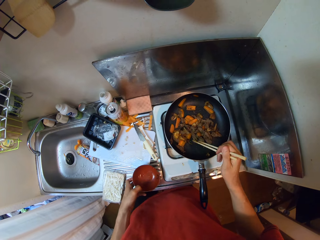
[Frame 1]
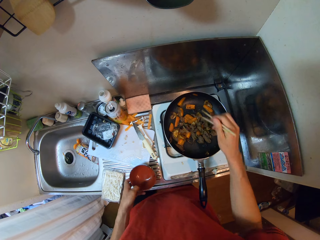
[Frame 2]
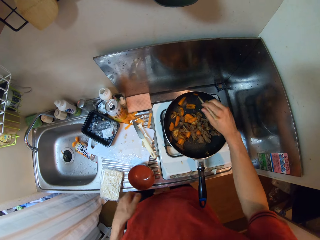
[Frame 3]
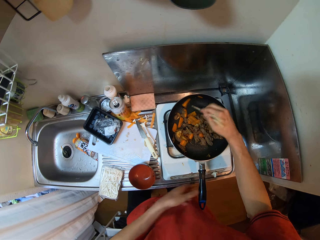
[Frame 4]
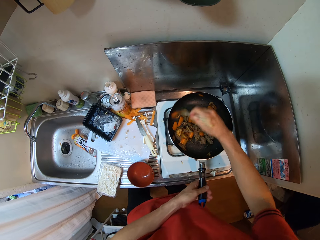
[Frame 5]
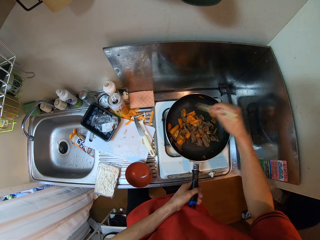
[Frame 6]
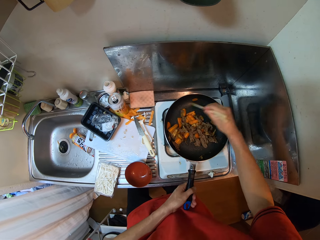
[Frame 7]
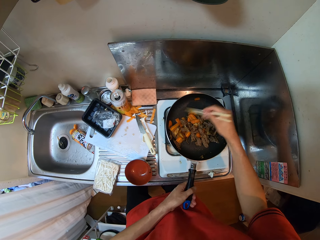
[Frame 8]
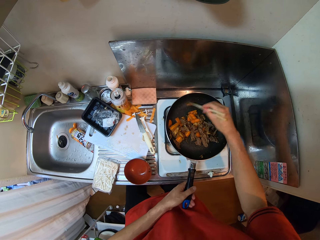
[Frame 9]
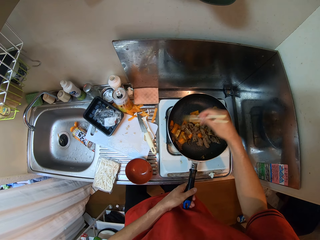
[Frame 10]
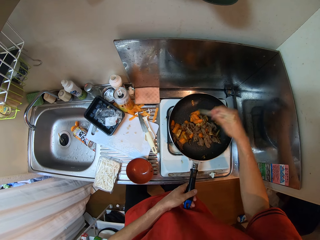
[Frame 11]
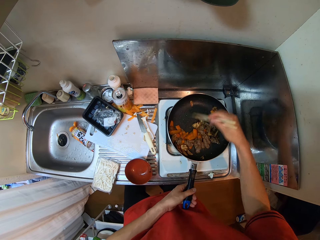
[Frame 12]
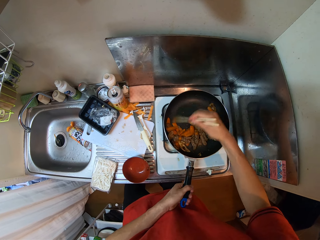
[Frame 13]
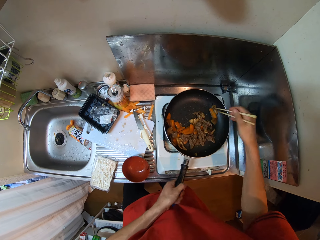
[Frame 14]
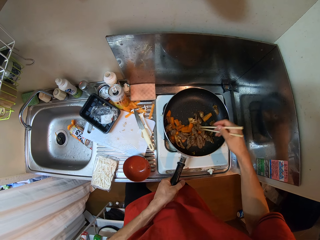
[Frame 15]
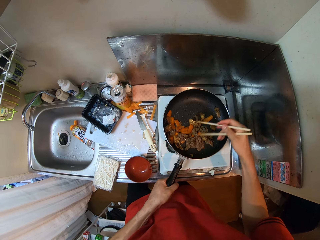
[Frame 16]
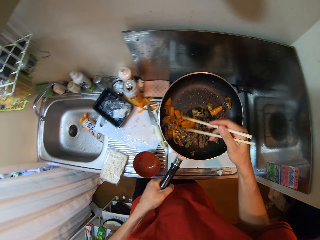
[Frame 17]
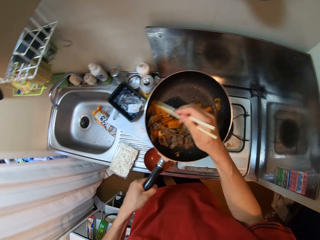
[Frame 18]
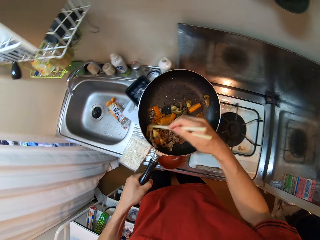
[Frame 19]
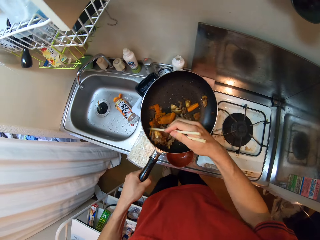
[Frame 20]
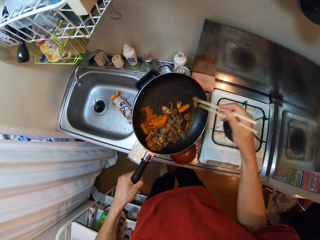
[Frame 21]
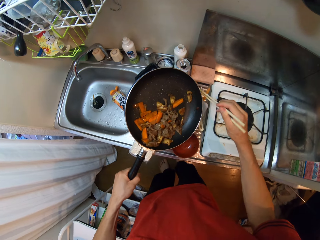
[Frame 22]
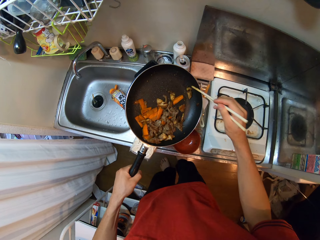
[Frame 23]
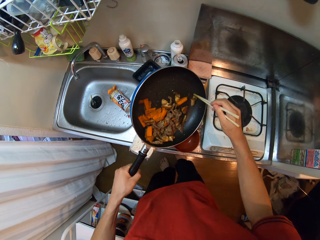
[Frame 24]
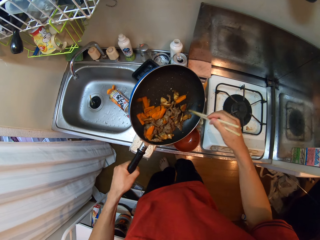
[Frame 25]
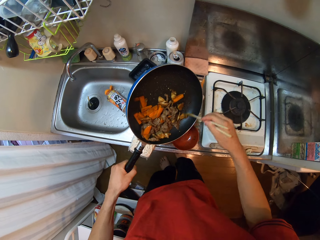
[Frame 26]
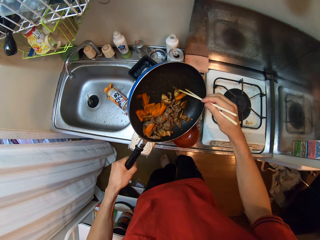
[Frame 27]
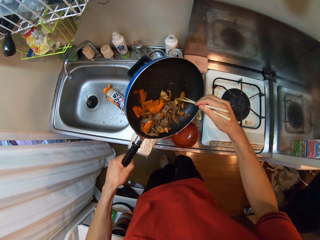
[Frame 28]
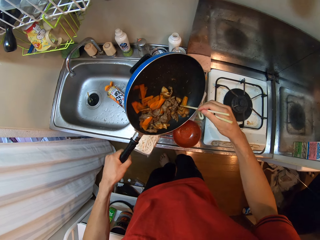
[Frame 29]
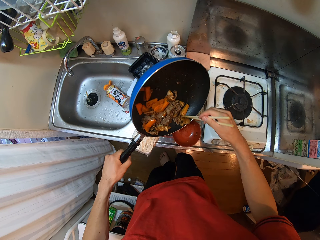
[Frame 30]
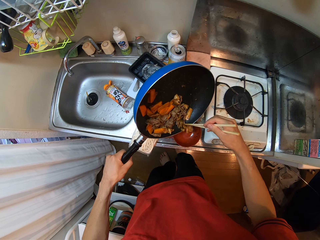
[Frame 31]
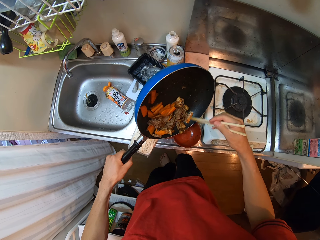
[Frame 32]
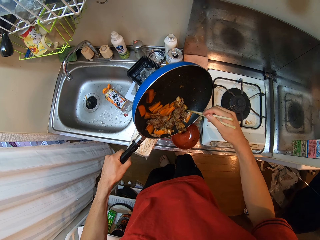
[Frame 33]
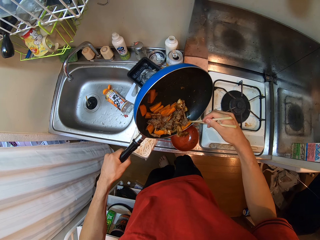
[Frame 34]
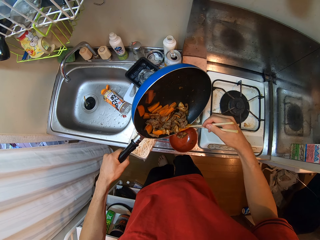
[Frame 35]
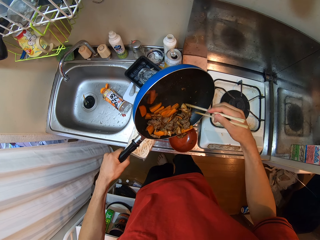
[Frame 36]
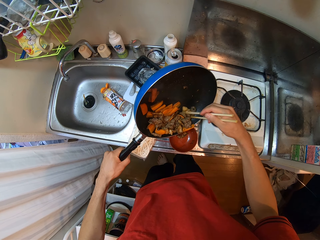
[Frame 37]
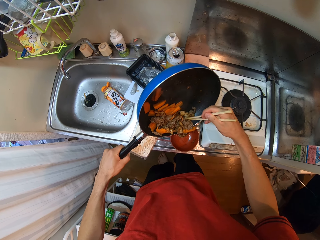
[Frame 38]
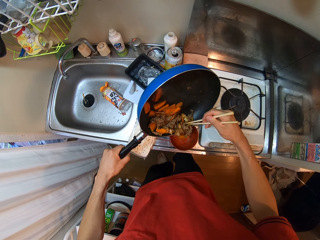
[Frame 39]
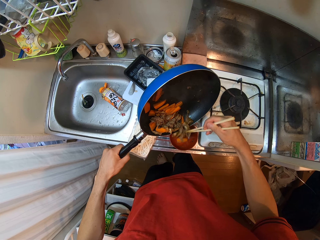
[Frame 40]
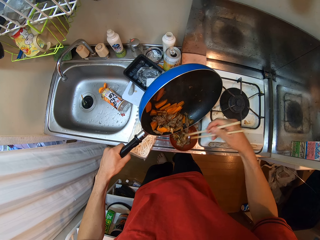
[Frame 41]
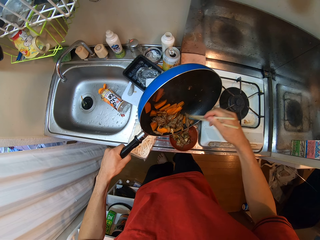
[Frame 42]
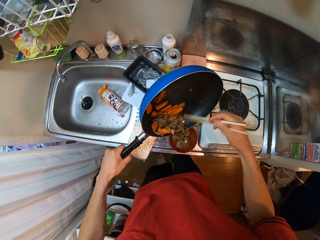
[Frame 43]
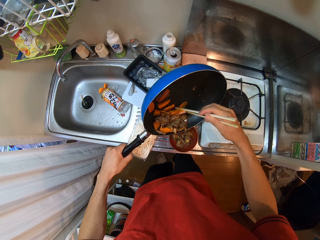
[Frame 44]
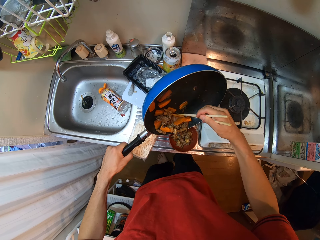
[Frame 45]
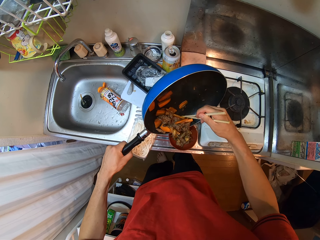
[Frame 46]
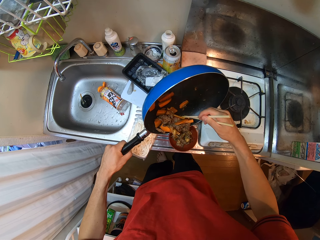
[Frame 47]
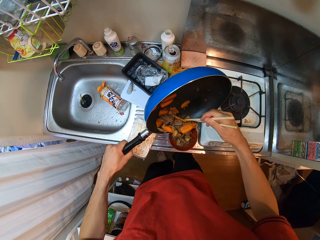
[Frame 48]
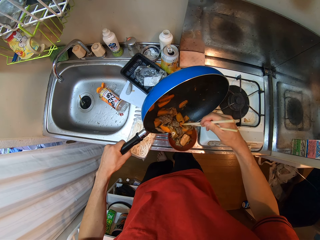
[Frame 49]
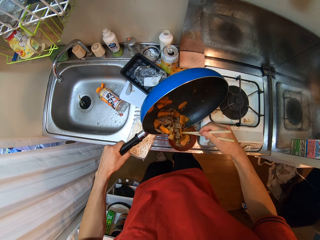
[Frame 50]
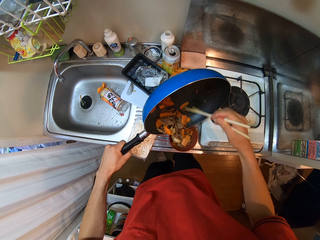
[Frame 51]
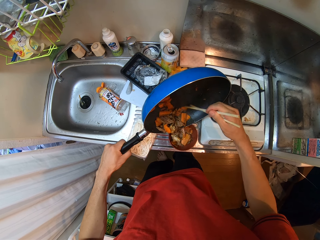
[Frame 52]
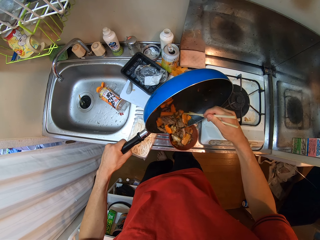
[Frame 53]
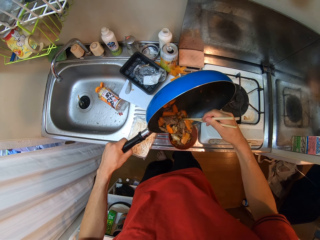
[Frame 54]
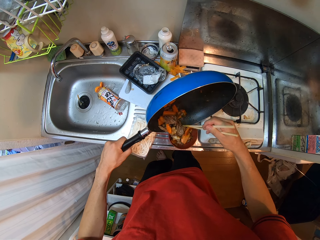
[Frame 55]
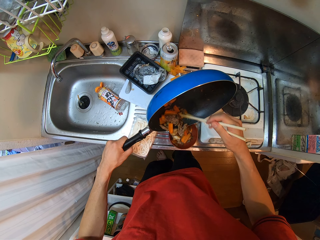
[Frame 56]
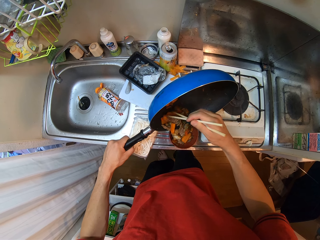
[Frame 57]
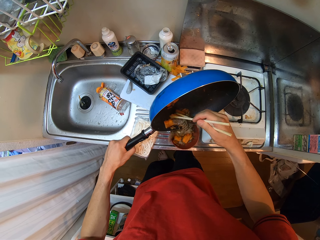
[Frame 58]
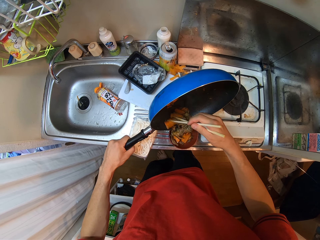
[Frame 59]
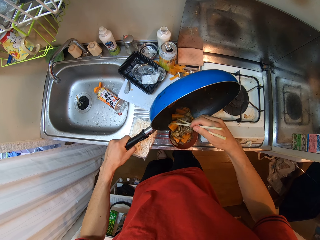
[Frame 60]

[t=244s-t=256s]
The camera wearer puts the bowl on the table. She stirs the tomatoes and the meats in the frypan with the chopsticks. She touches the pan. She holds the handle of the frypan with her left hand. She picks up the frypan on the gas cooker with her left hand. She pours the tomatoes, meats and carrots in the frypan into the bowl on the sink with the chopsticks.

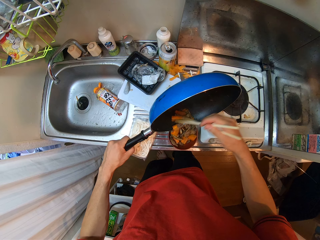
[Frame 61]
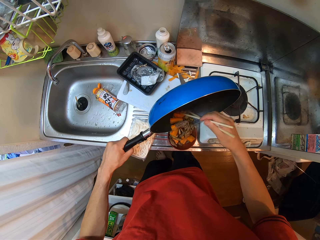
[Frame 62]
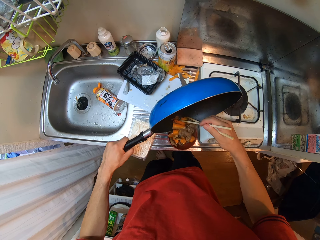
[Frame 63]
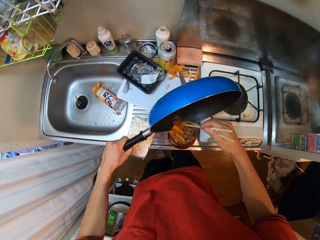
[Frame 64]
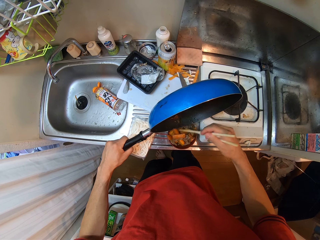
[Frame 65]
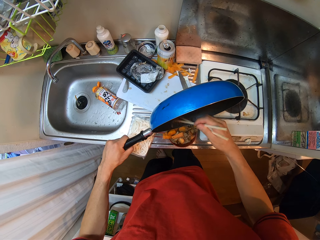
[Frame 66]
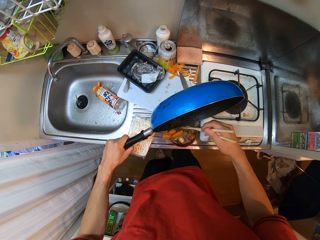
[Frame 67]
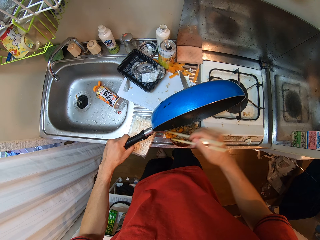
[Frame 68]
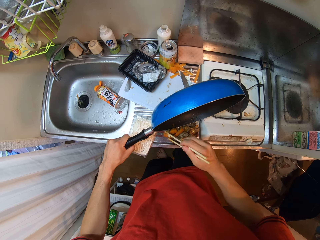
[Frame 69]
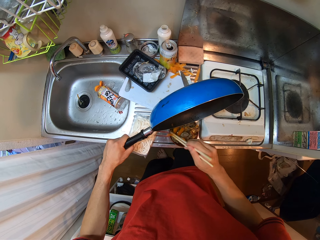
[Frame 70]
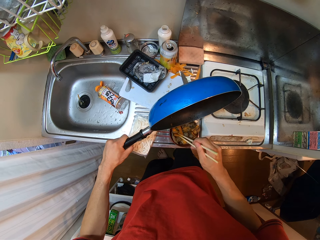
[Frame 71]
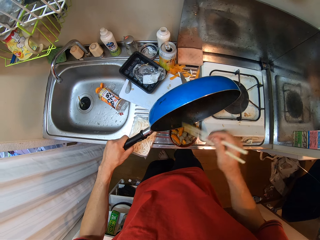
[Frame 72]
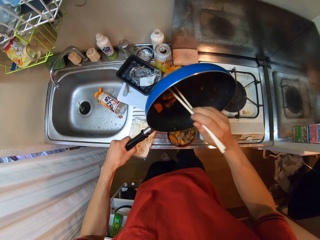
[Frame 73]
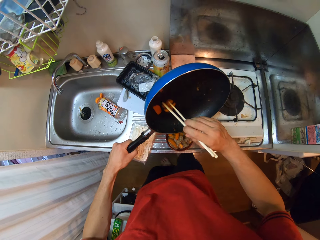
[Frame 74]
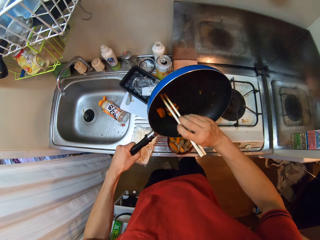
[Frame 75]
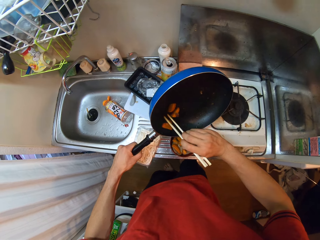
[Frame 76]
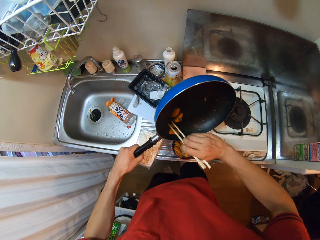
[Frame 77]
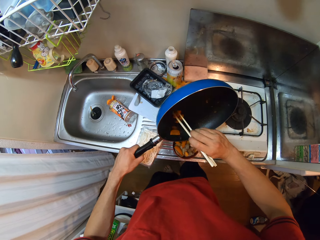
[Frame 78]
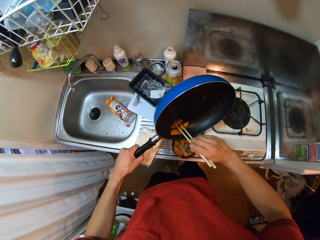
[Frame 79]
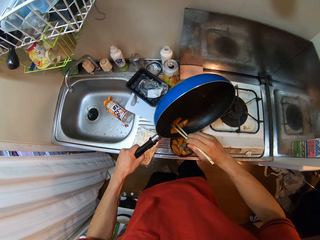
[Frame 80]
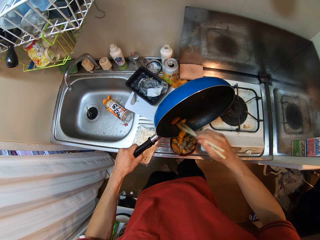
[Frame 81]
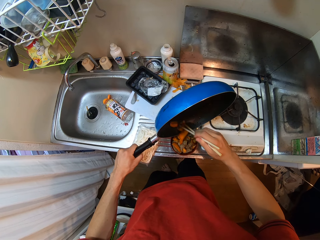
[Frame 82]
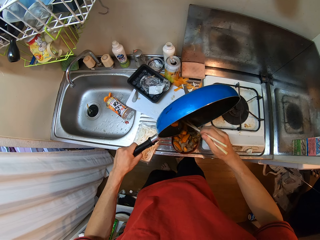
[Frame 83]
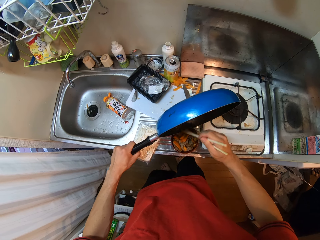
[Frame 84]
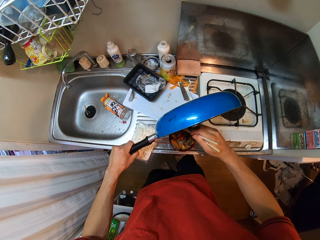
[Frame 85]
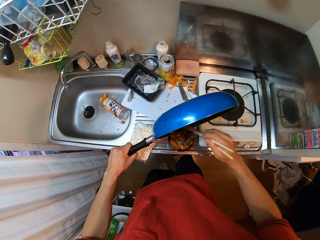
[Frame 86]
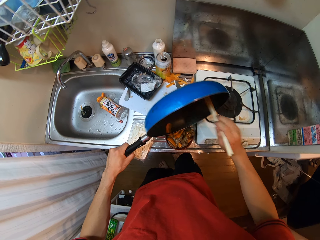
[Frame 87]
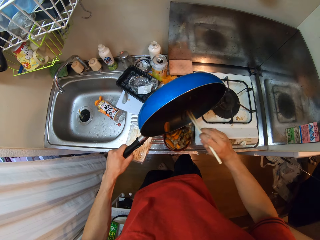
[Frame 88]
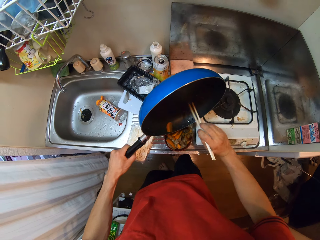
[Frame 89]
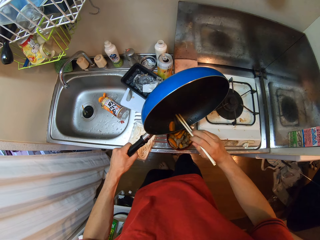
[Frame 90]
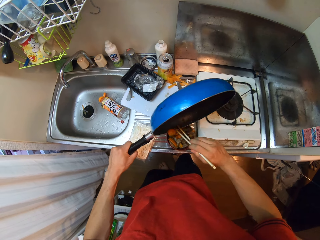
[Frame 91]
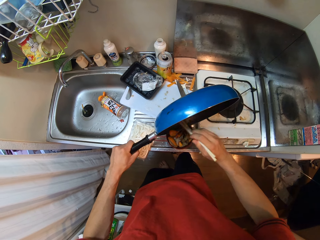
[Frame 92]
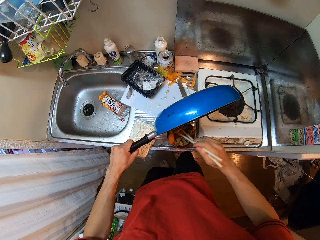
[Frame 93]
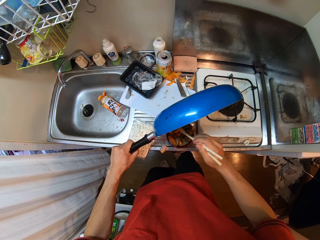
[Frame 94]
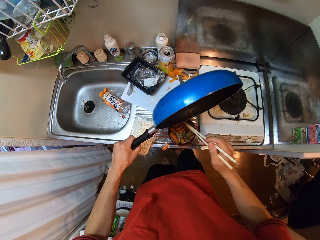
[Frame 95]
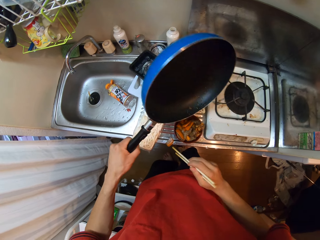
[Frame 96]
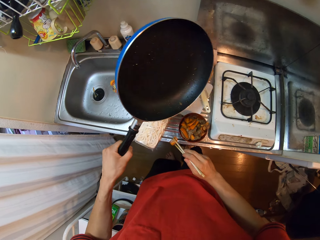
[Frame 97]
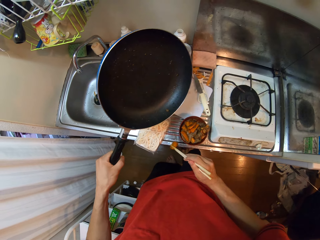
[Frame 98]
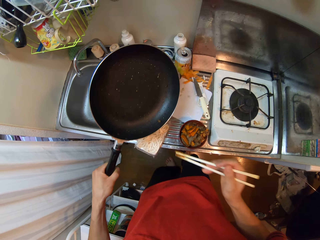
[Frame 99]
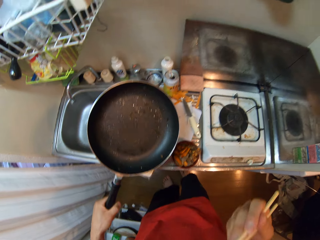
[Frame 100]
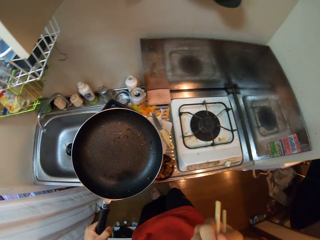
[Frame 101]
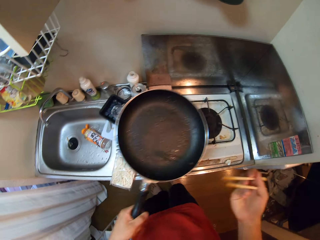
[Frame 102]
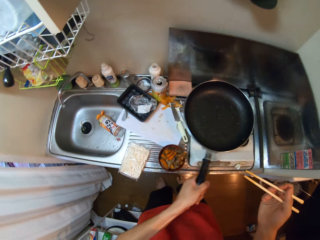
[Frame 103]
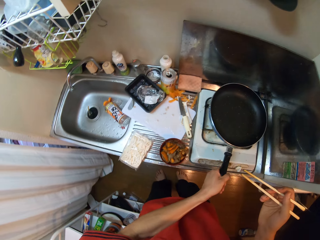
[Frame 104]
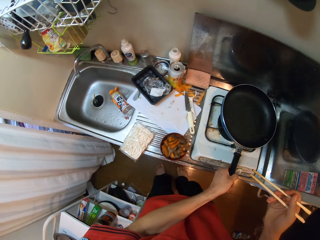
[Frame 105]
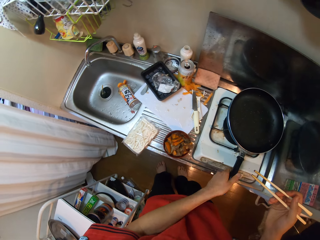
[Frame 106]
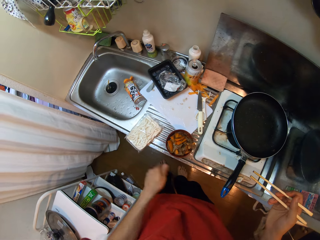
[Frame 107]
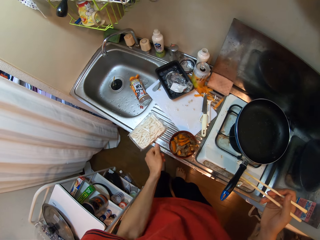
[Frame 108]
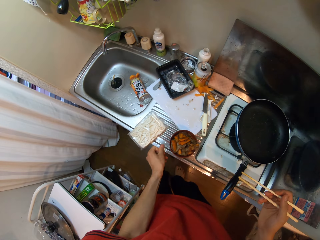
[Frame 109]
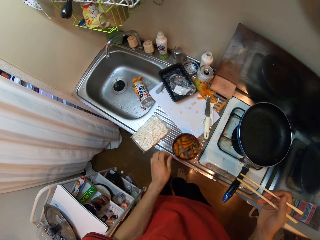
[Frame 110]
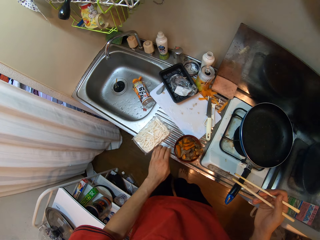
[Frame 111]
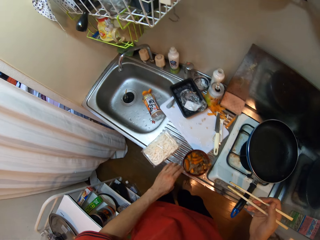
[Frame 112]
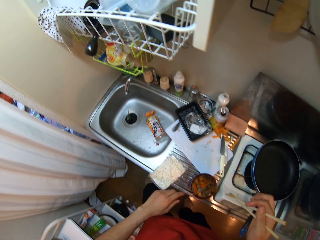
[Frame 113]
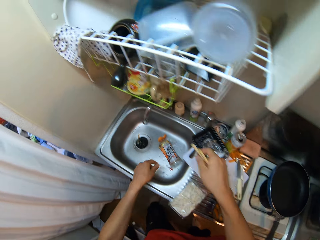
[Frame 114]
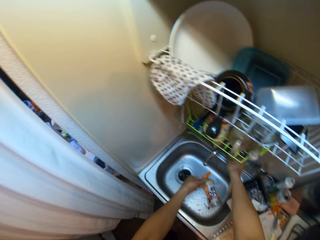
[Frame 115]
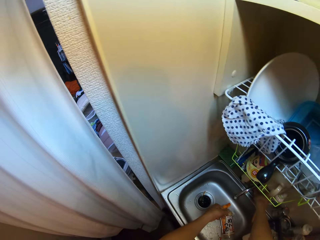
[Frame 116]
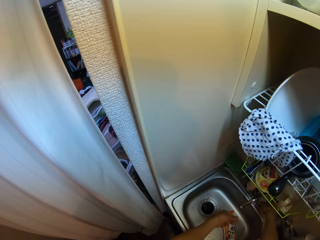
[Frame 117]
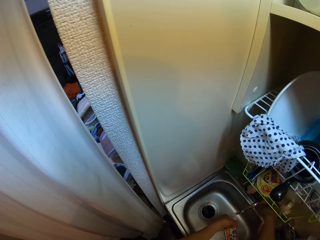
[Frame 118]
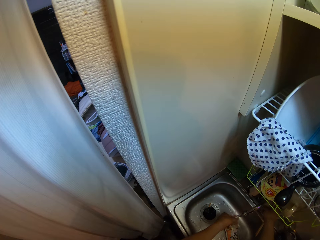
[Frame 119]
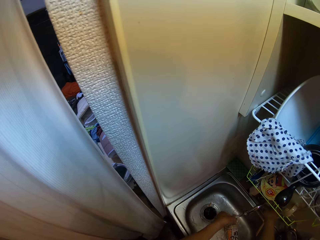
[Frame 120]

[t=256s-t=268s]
The camera wearer picks up the carrot piece. They put the carrot piece in the mouth. They drop the frypan on the gas cooker. They wipe the sink area with the hand. They open the tap. They clean the hands.
